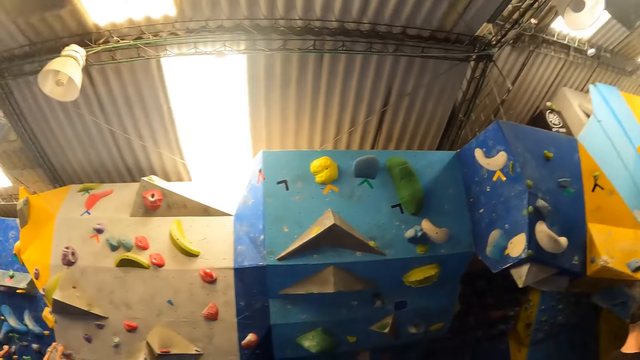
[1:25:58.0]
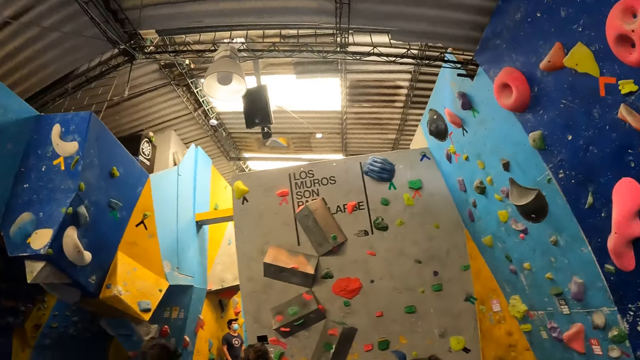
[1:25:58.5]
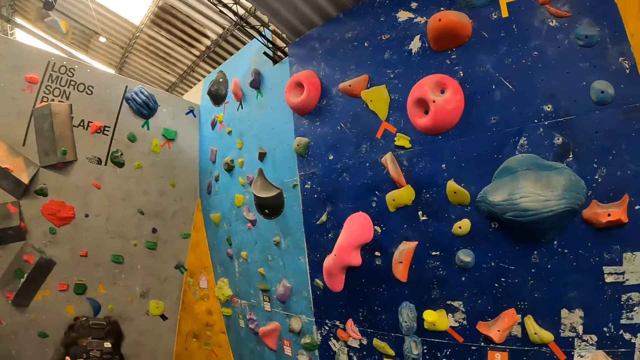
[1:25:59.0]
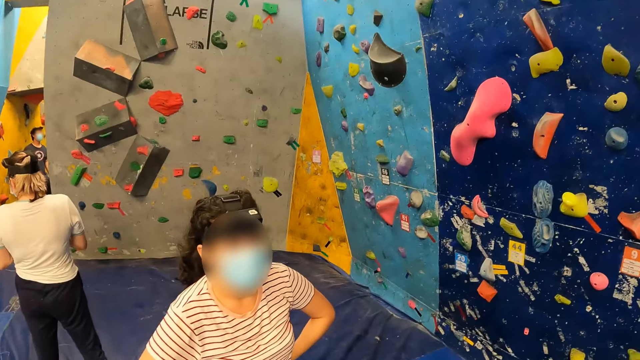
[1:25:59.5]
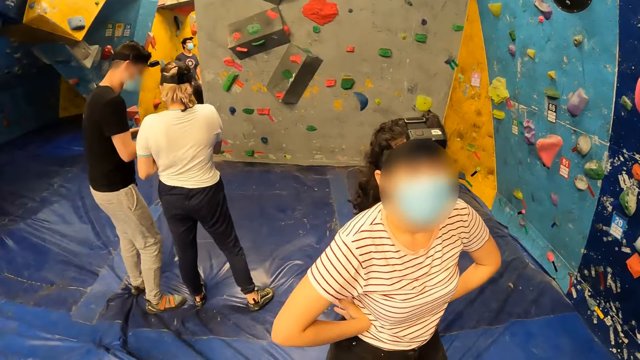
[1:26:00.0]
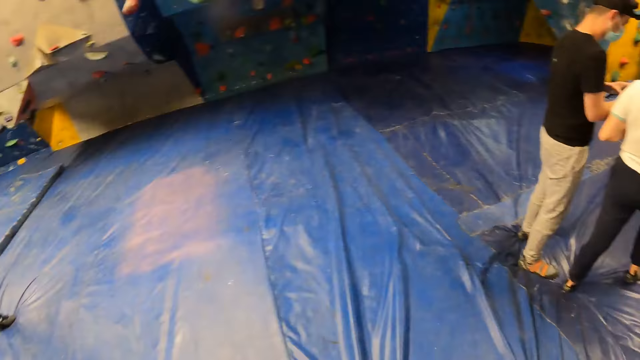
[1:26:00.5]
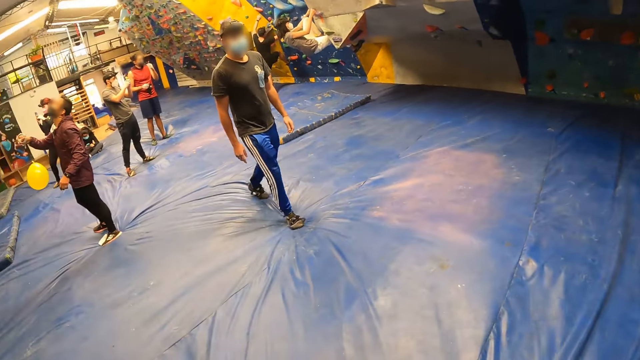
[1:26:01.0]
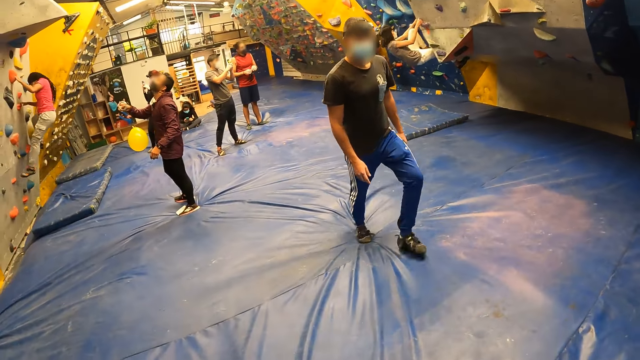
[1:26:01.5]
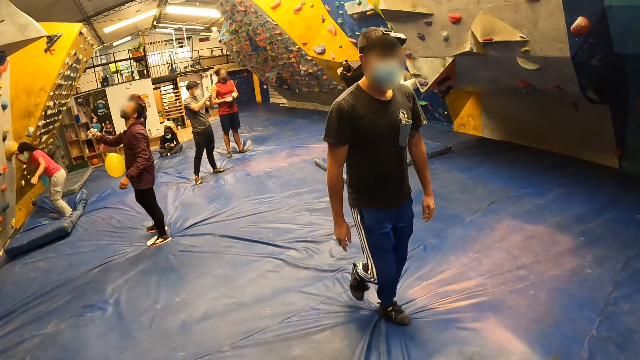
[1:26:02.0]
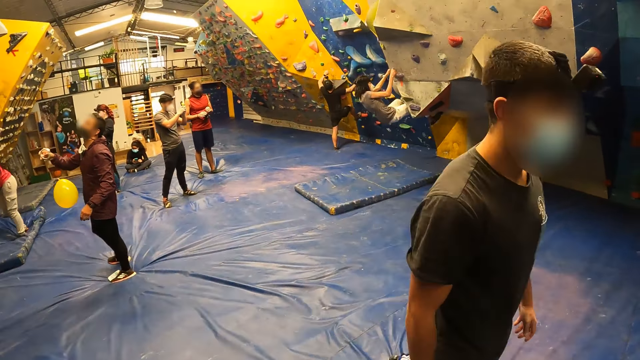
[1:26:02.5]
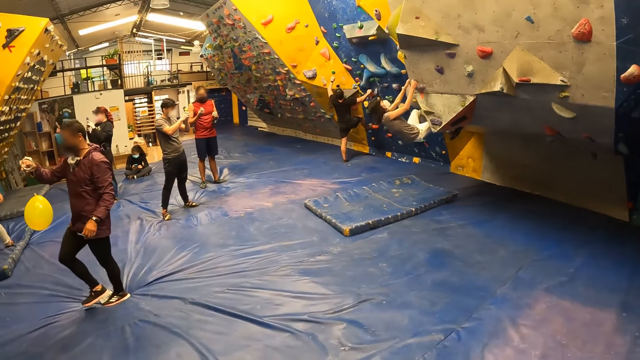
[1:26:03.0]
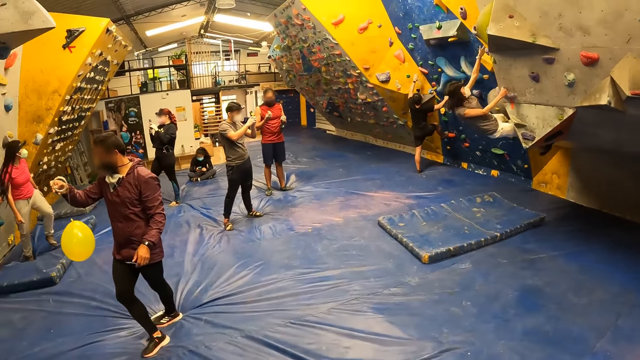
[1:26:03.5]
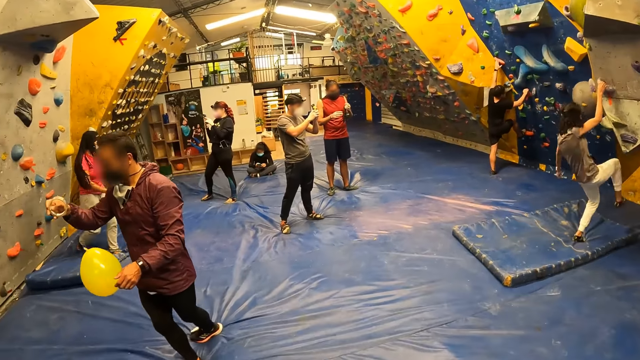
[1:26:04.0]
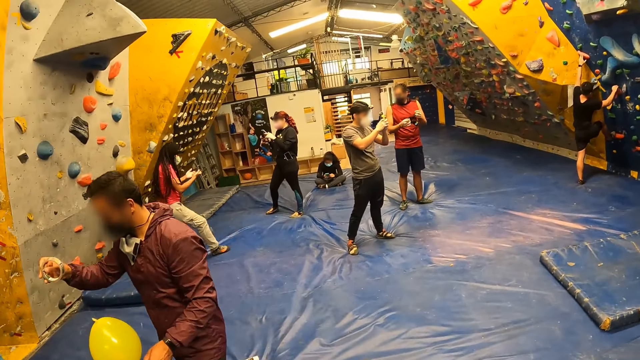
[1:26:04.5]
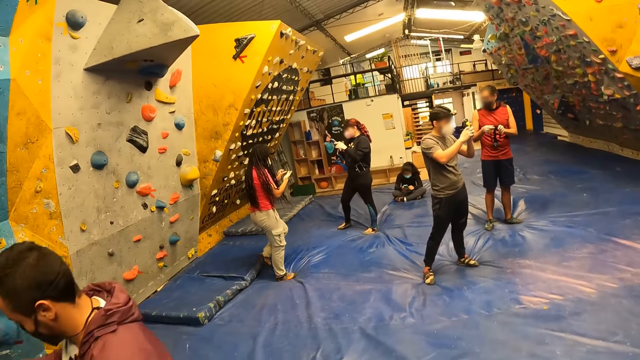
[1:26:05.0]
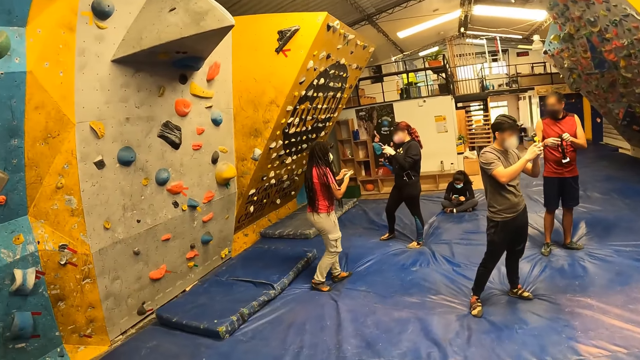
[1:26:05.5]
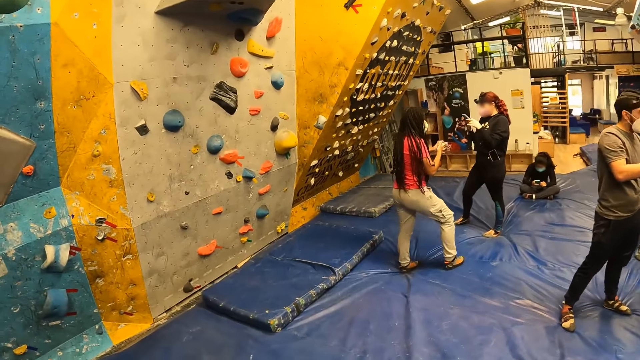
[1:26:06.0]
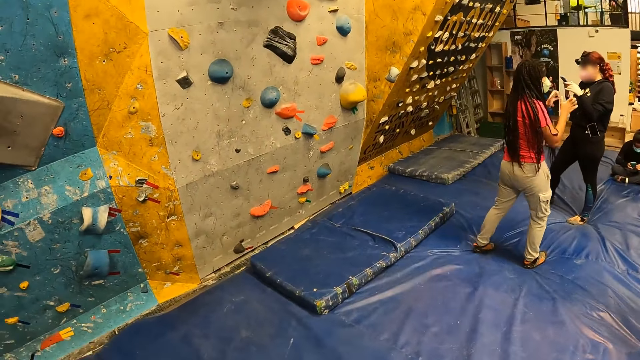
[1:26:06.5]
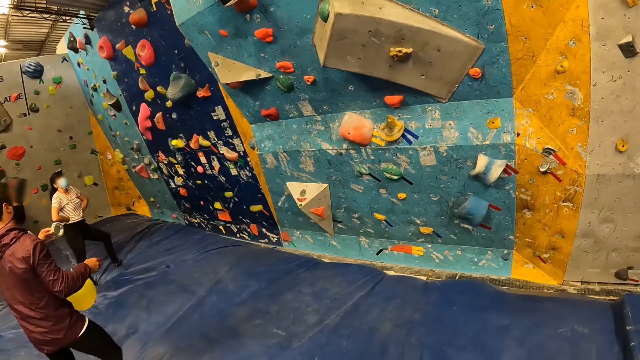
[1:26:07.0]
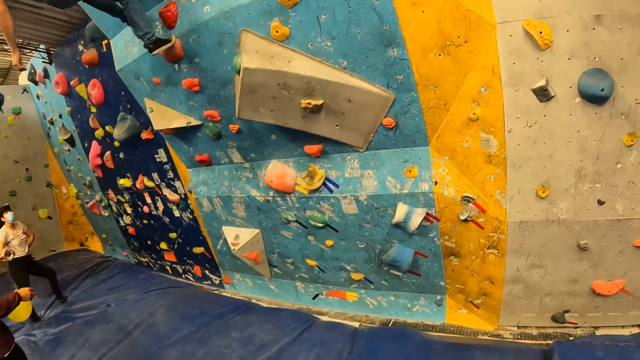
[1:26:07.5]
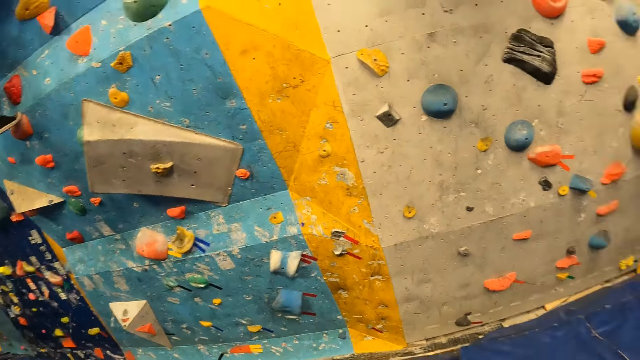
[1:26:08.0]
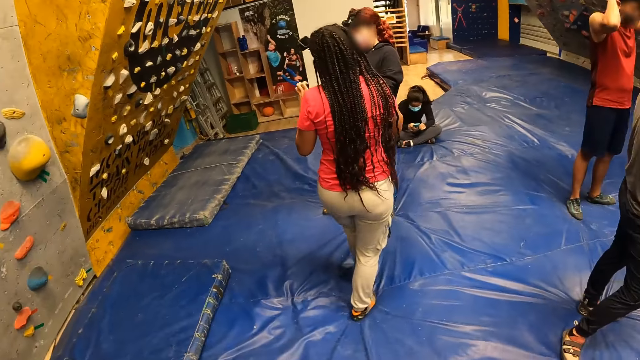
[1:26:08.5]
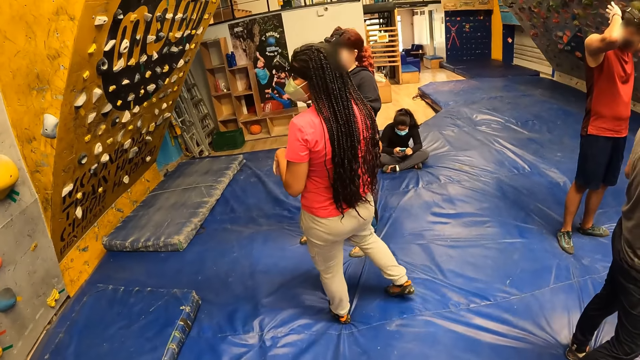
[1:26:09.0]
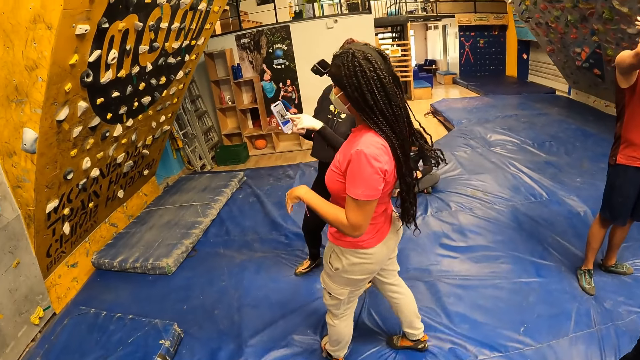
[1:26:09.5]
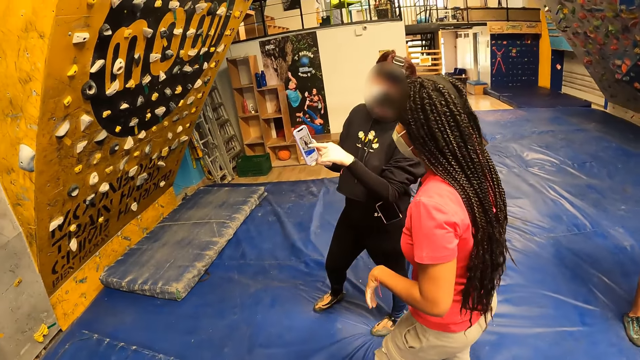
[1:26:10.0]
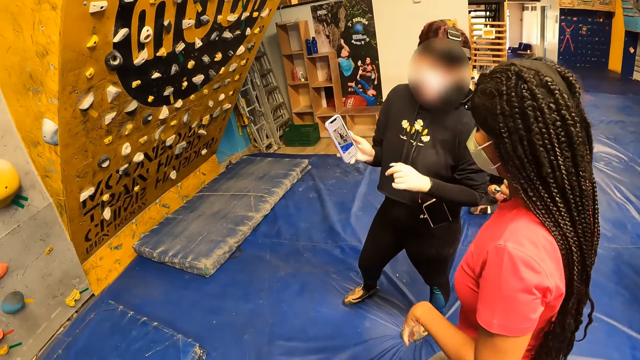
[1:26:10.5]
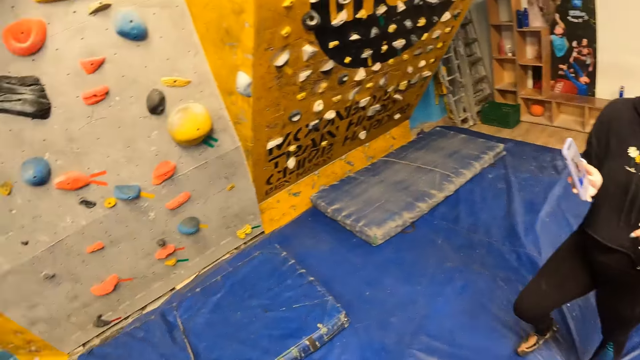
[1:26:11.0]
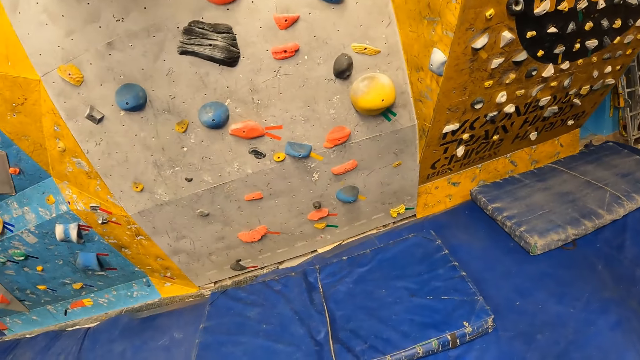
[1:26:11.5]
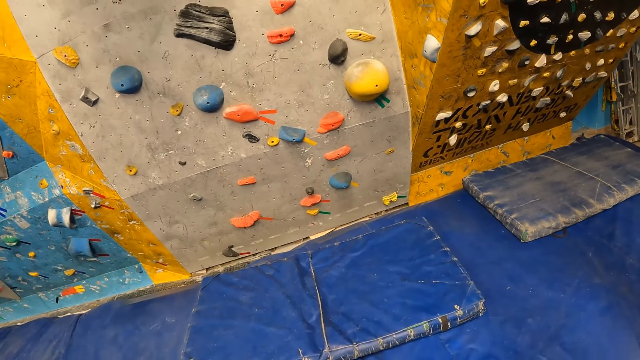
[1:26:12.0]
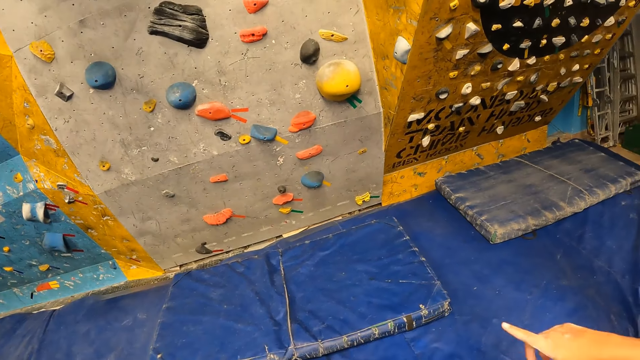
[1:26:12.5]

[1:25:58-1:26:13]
The camera wearer converses with a woman. They look around the rock climbing walls. A man walks past the camera wearer. Another woman climbs down from the bouldering wall. The camera wearer walks around the playground. They look around the rock climbing walls. A third woman shows the second woman a phone.

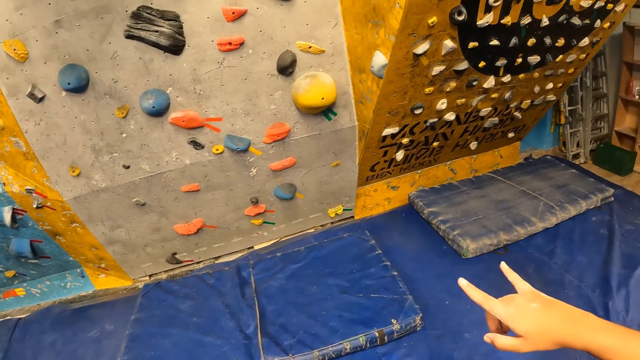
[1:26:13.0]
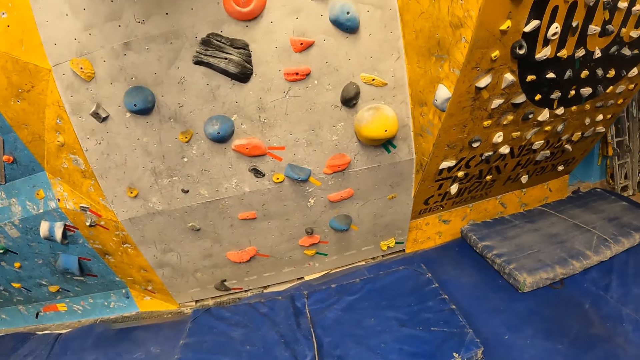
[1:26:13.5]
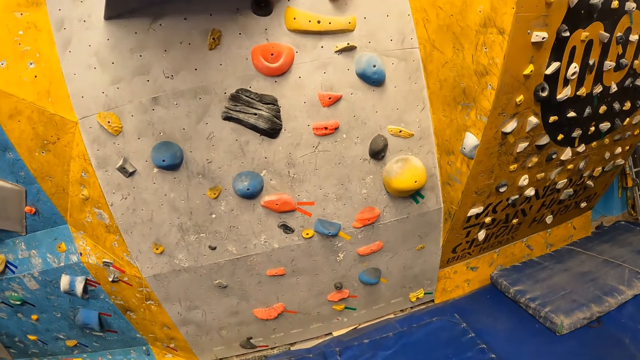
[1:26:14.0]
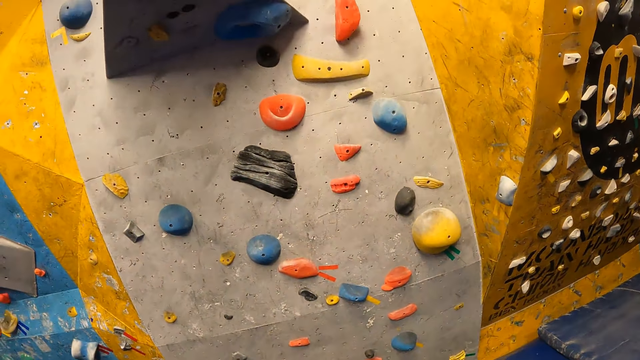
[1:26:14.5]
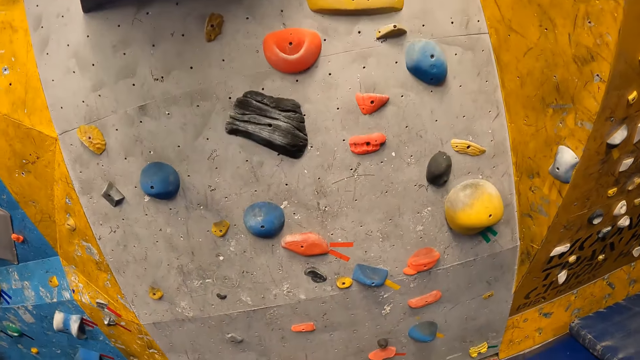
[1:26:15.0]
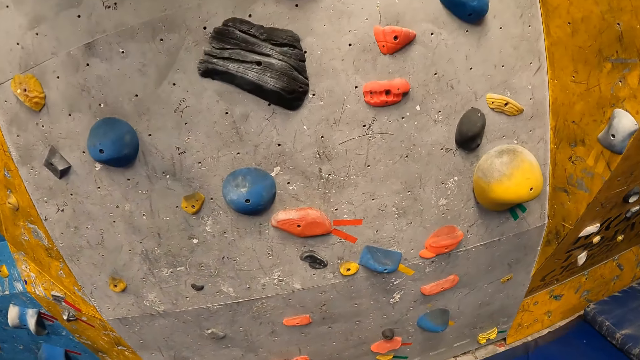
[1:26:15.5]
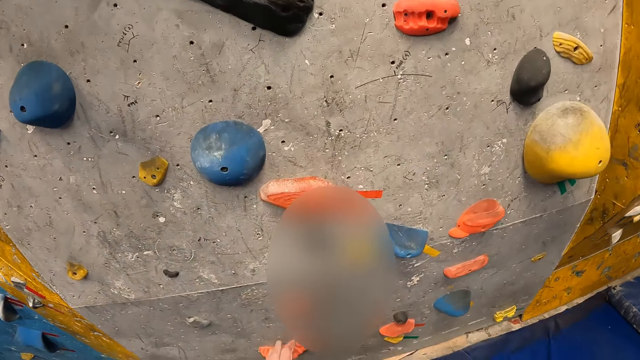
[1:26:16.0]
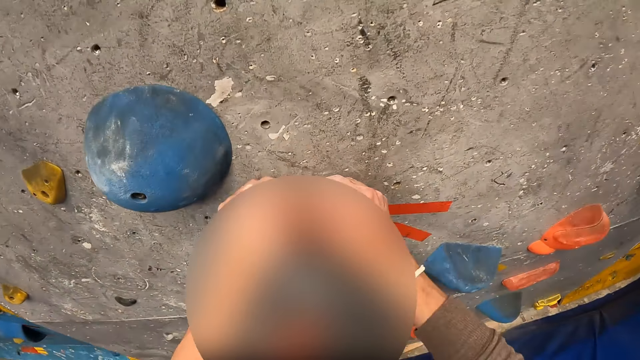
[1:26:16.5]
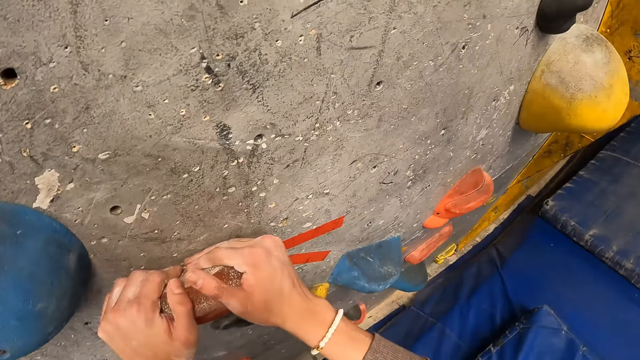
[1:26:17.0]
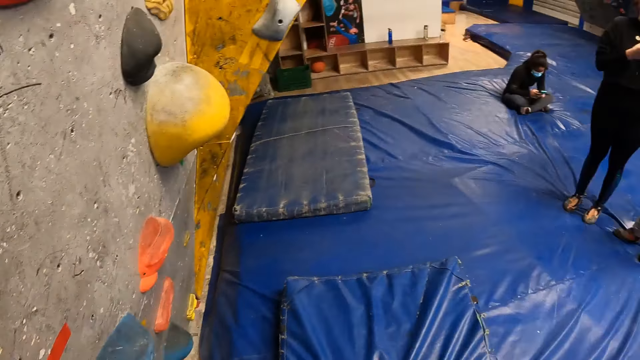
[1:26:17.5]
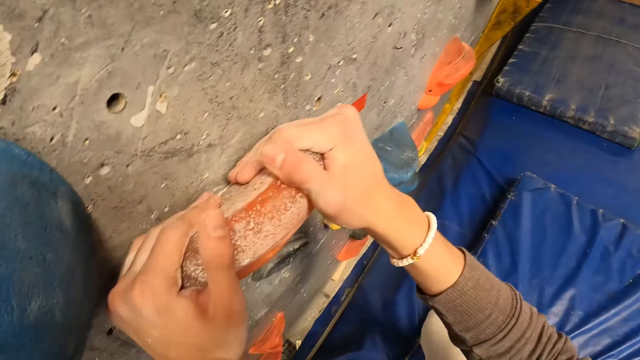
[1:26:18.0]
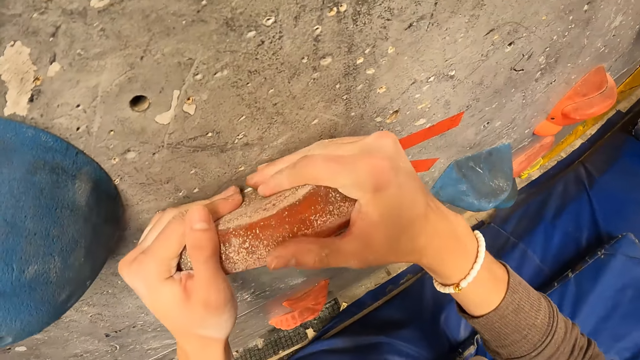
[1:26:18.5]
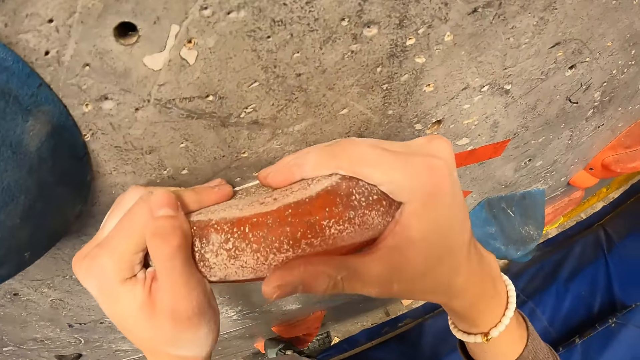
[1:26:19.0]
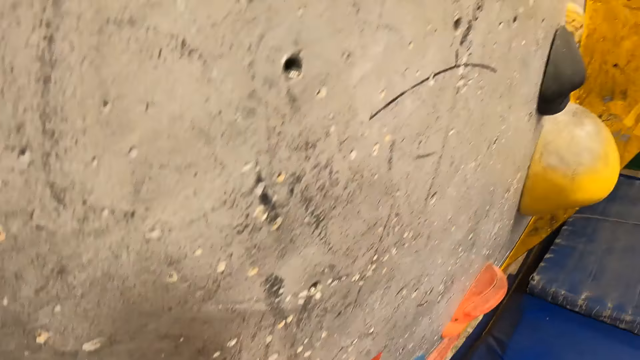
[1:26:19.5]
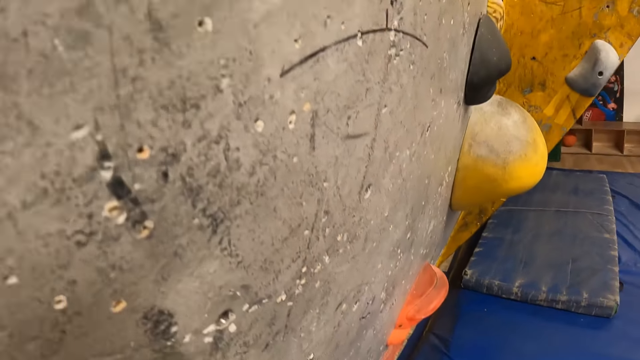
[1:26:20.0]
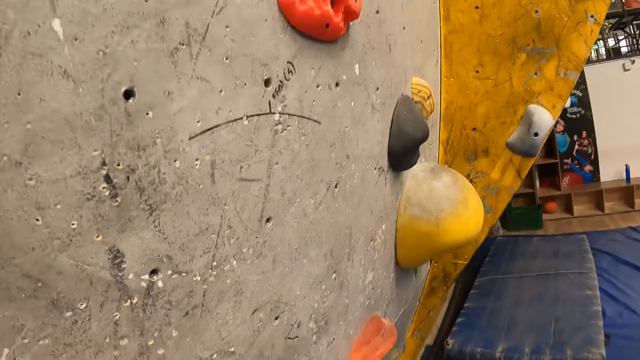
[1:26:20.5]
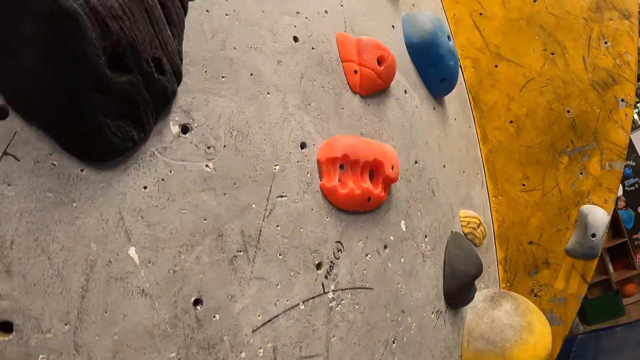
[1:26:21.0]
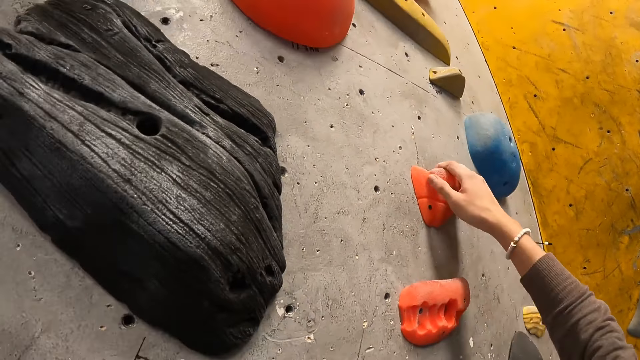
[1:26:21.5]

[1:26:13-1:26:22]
The camera wearer climbs the bouldering wall.
